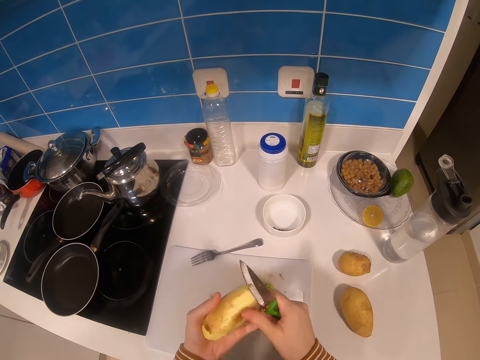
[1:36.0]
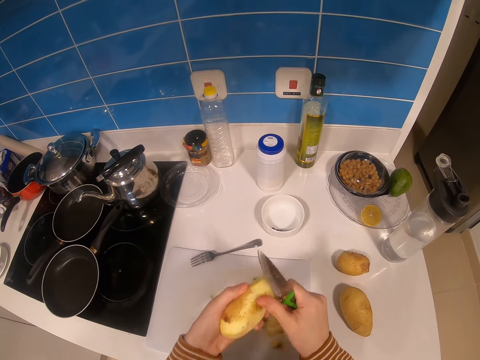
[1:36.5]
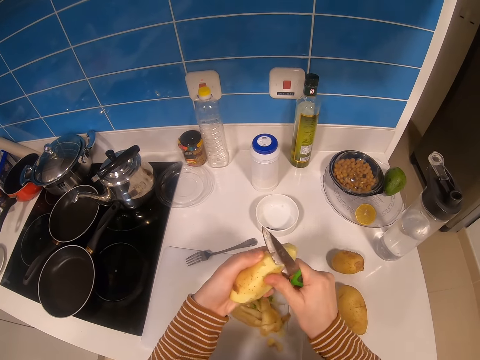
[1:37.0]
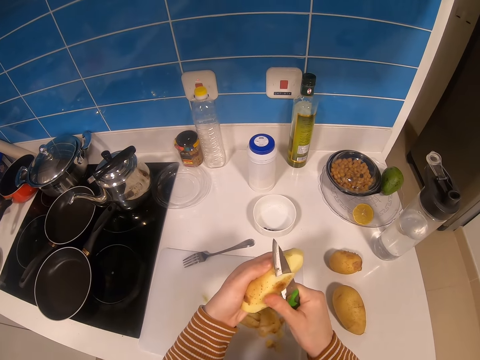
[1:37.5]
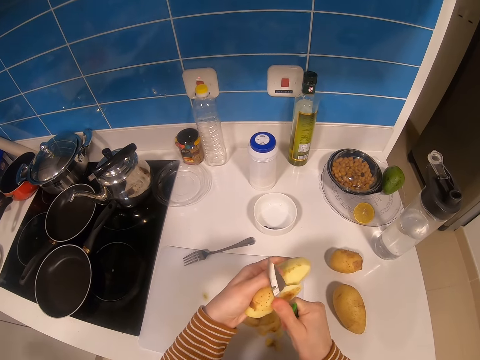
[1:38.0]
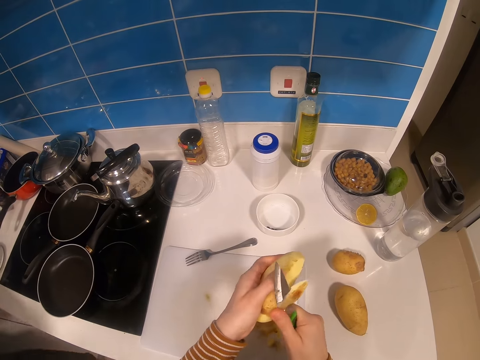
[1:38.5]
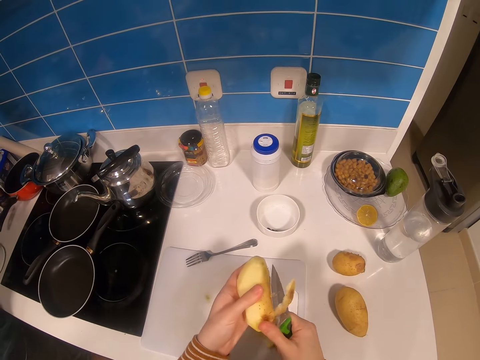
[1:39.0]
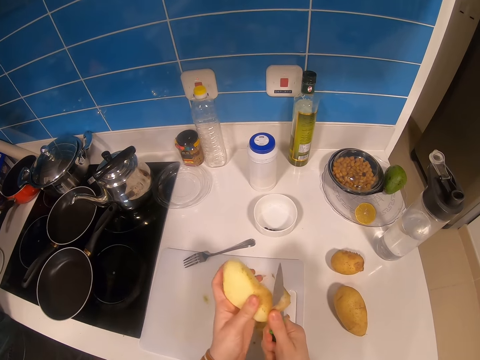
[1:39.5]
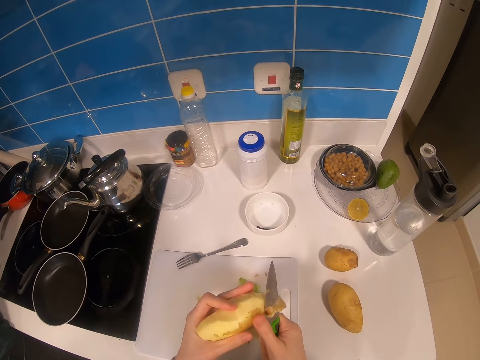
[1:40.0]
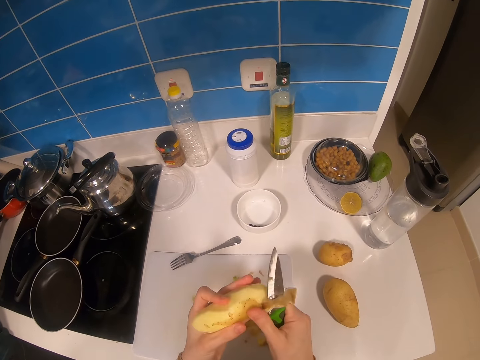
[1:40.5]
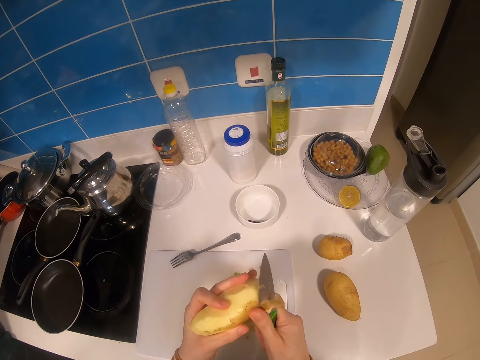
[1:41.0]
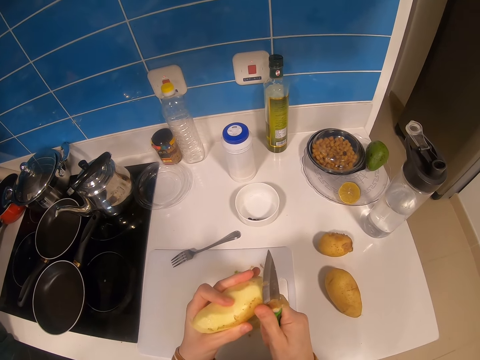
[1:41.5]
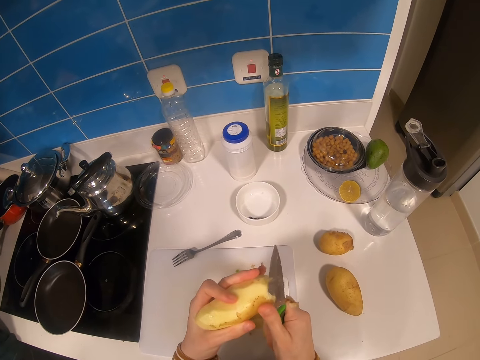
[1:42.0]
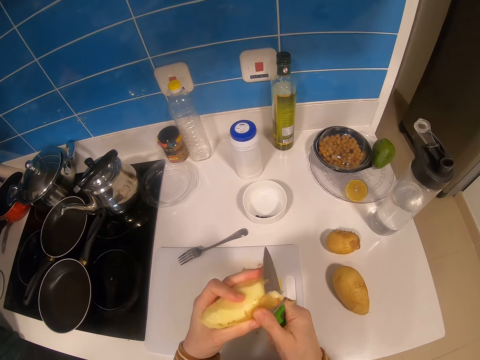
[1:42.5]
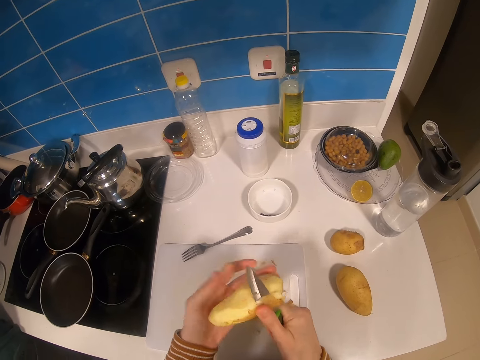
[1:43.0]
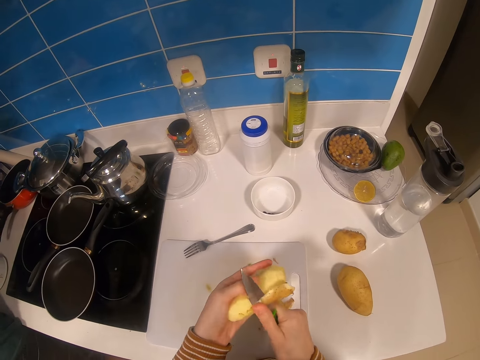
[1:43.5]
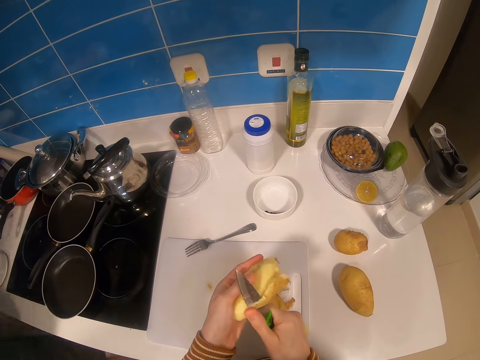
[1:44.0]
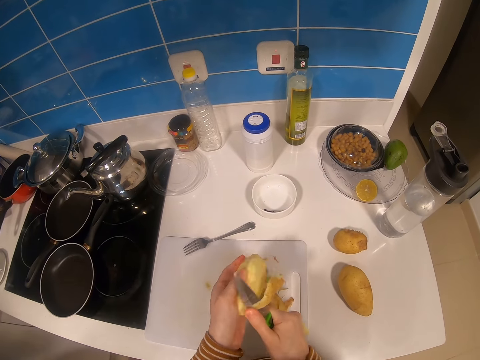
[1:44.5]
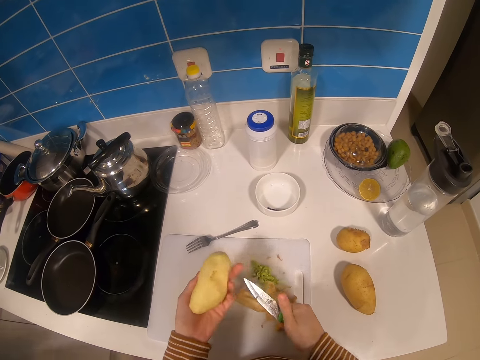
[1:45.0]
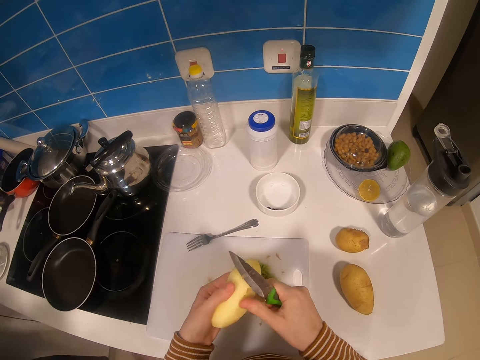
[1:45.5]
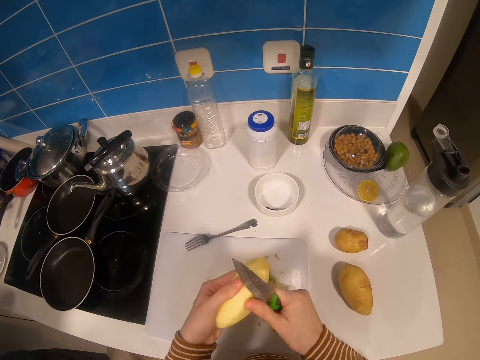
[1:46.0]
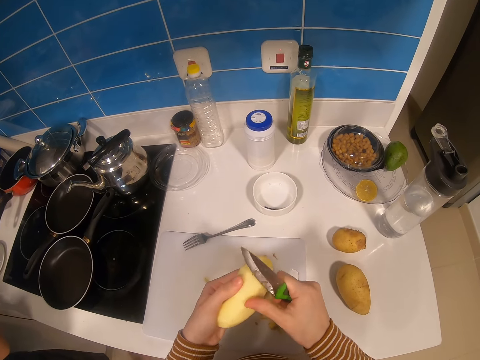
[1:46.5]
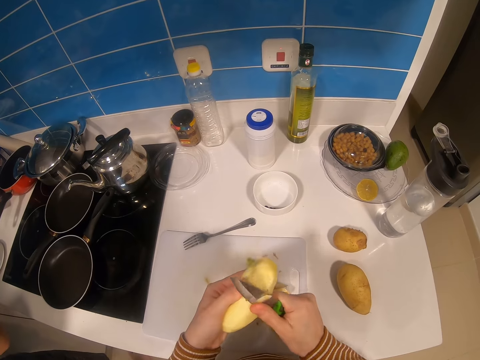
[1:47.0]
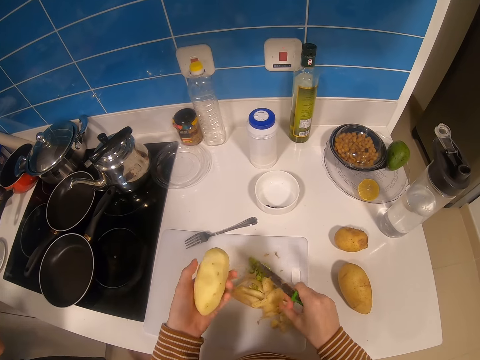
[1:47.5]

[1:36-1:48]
The camera wearer drops the potato peel on a chop board. They peel the potato with the knife. They drop the potato peel on the chop board. They peel the potato with the knife.

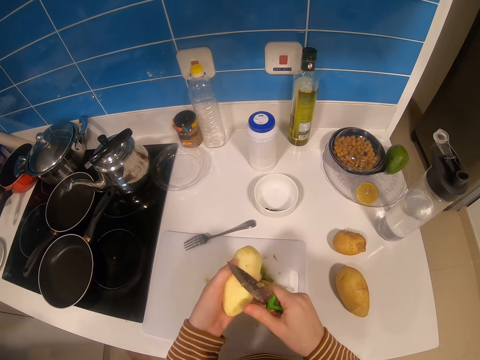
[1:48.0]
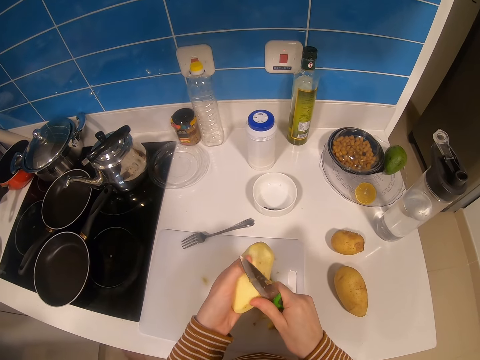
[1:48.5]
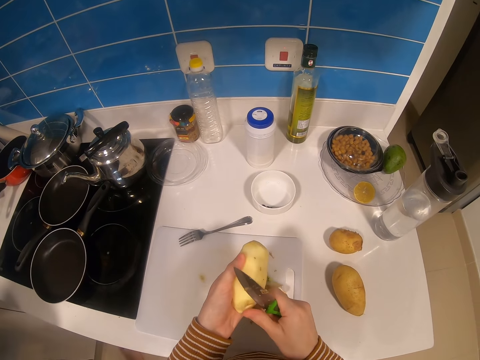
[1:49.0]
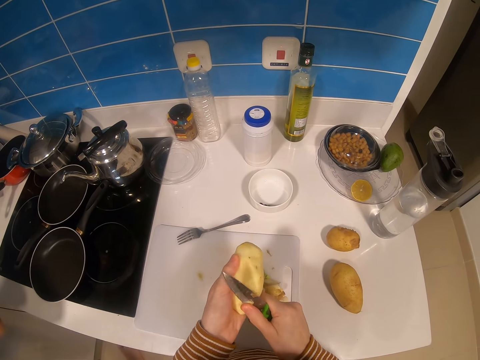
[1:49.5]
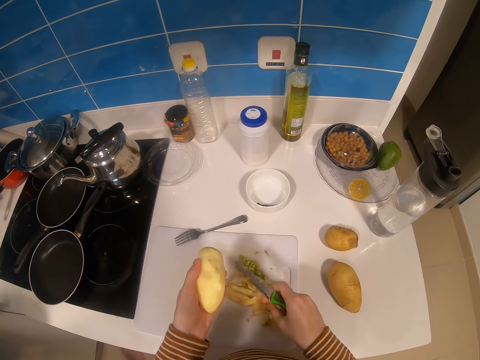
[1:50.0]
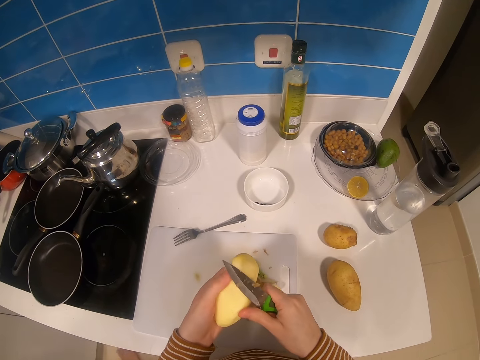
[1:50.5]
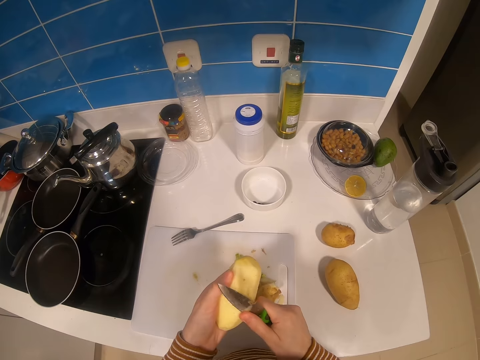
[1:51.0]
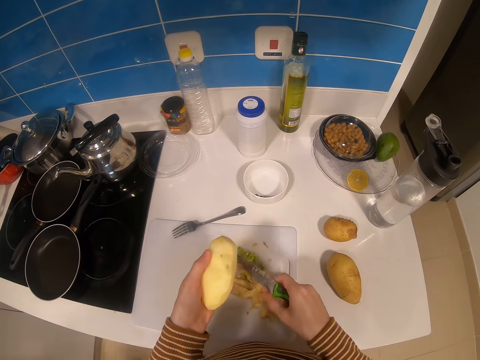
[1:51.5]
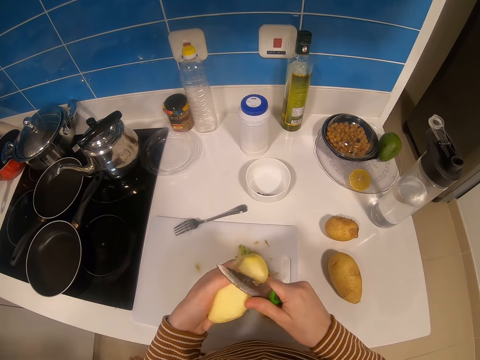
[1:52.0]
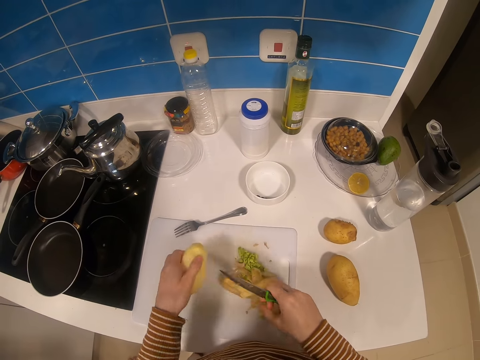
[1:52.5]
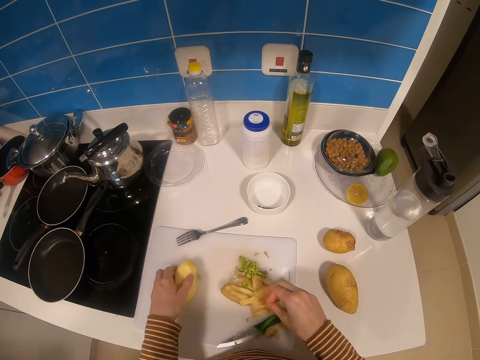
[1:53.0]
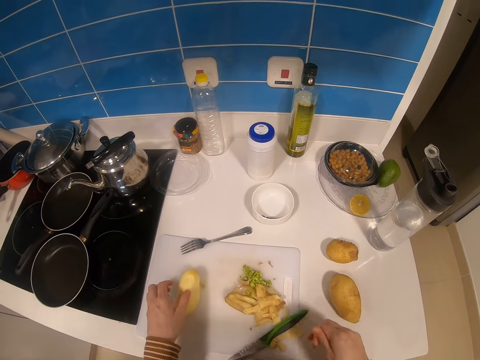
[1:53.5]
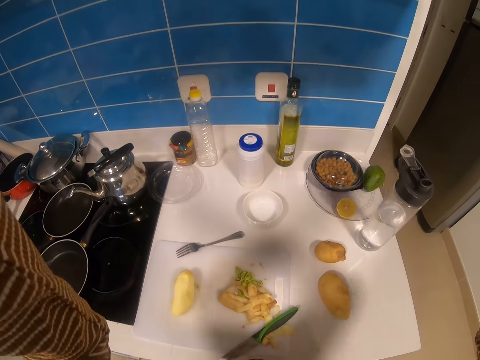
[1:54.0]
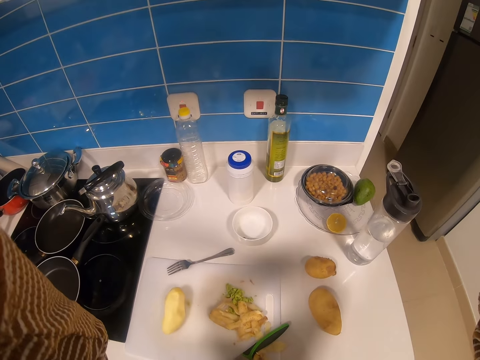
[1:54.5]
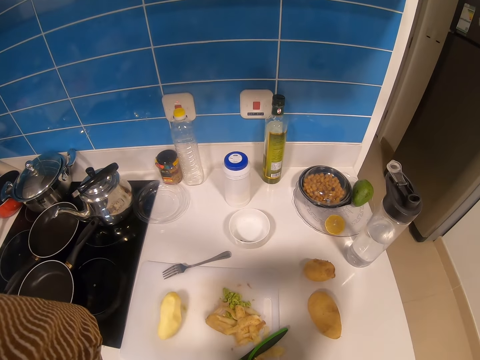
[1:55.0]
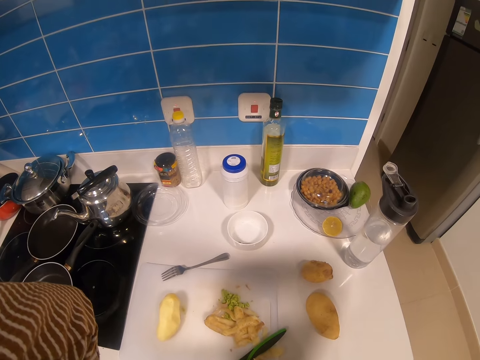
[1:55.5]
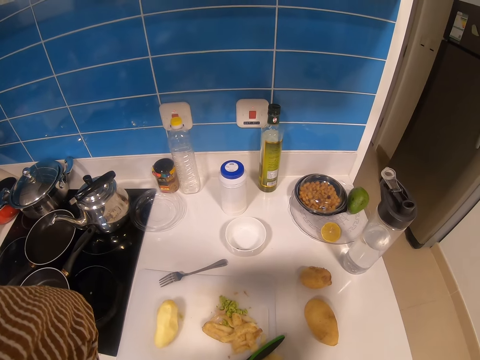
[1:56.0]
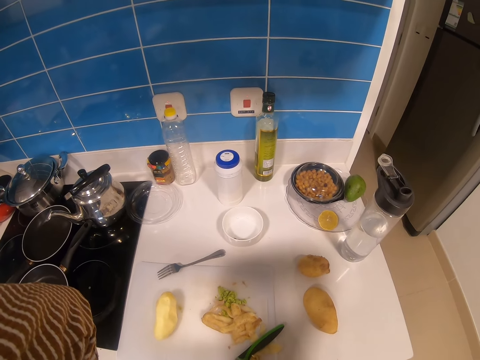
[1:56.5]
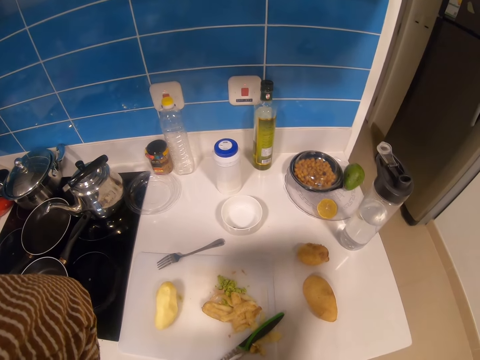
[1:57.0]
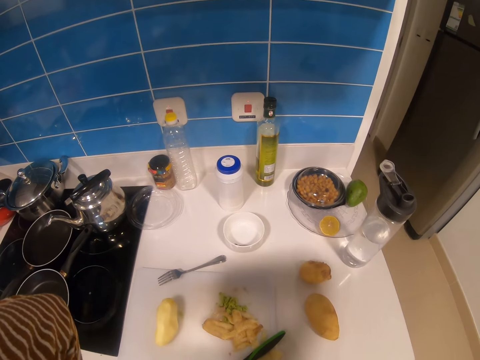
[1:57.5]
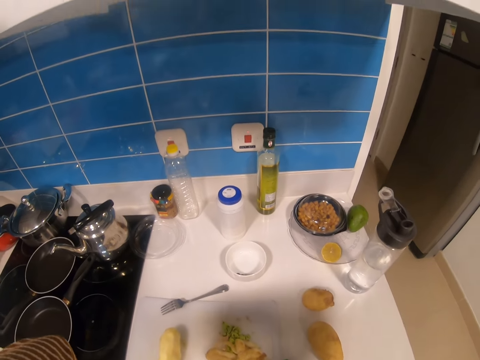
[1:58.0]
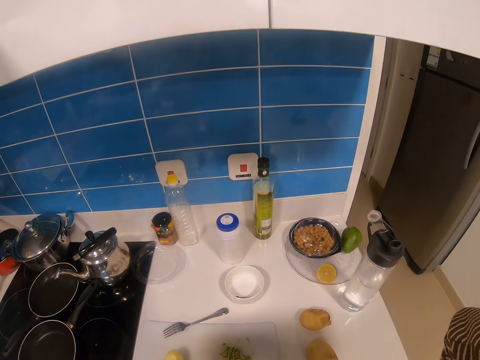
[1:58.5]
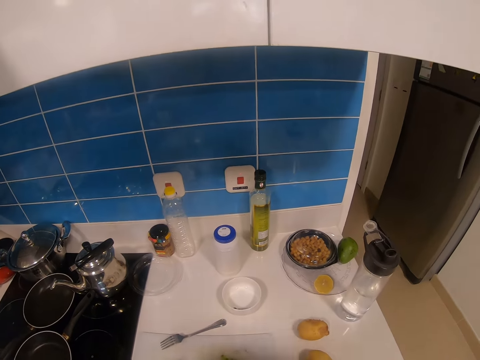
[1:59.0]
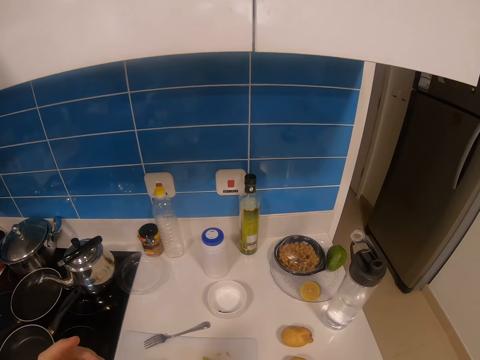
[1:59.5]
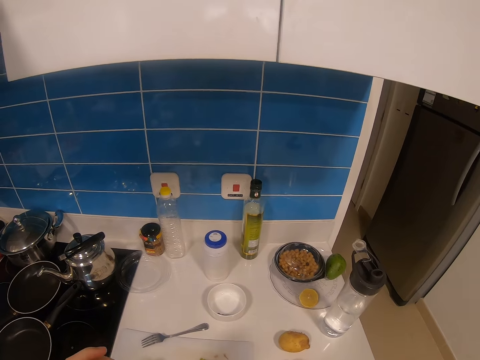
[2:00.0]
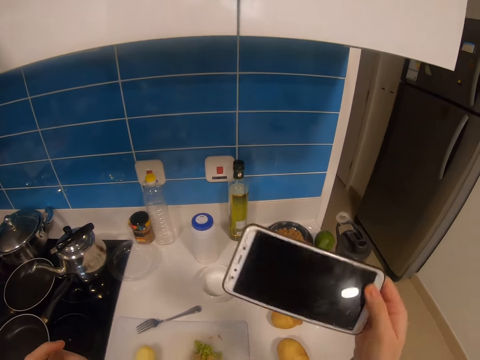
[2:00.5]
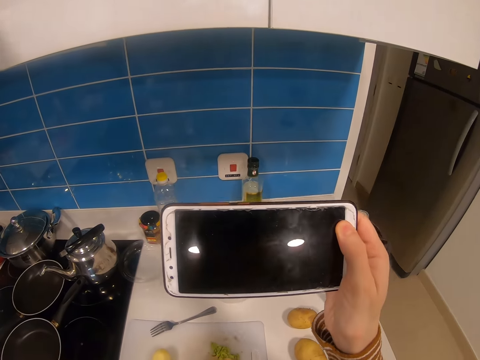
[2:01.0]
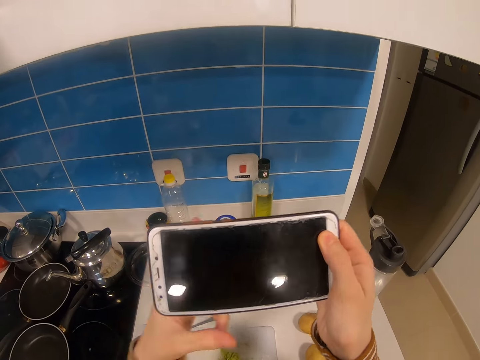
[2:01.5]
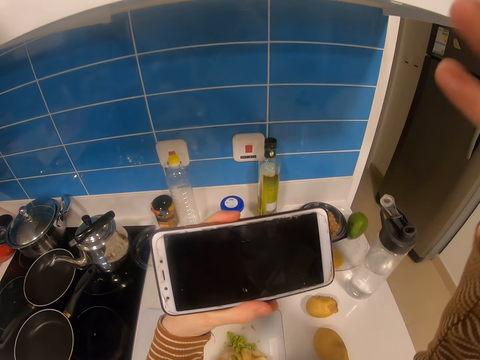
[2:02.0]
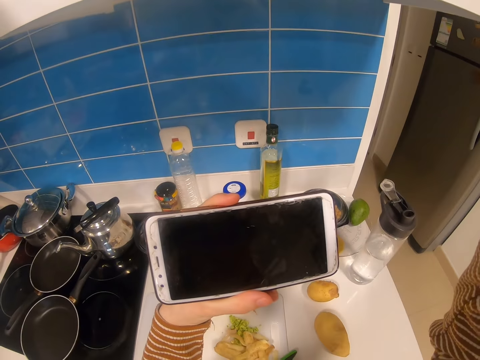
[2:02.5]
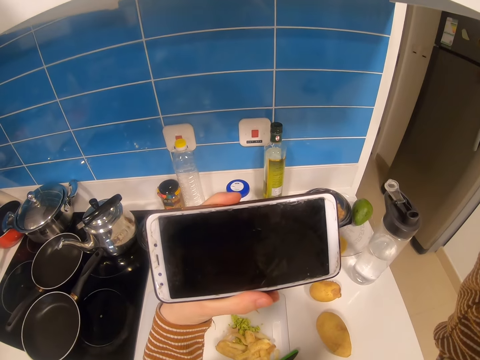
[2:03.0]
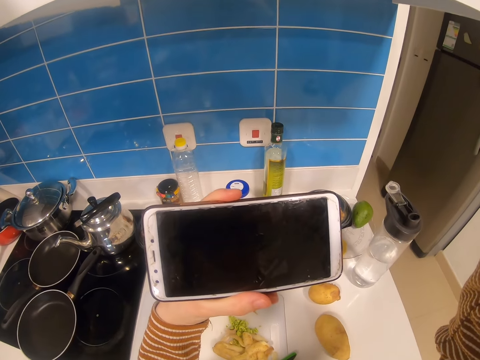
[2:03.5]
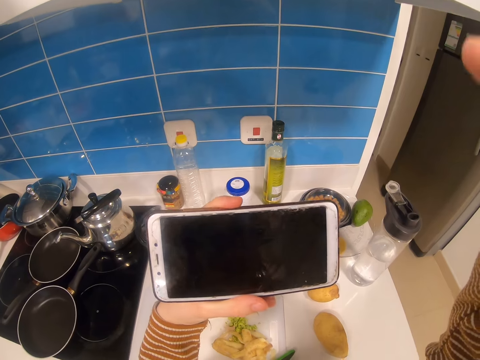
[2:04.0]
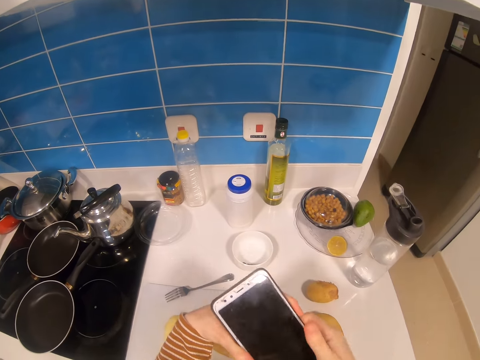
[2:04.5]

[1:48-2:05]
The camera wearer drops the potato peel on a chop board. She peels the potato with the knife. She drops the potato peel on the chop board. She peels the potato with the knife. She drops the potato peel on the chop board. She puts the potato on the chop board. She drops the knife on the chop board. She raises her hands up to something. She holds a phone in hand. She hands the phone to the left hand. She looks at herself in the phone. She touches something.
